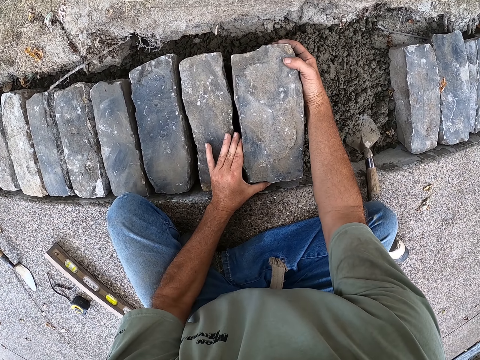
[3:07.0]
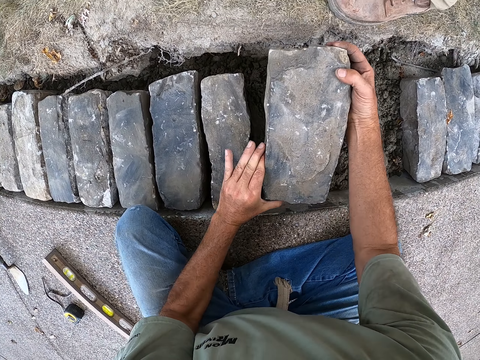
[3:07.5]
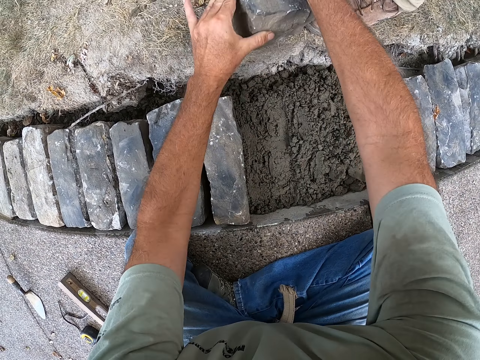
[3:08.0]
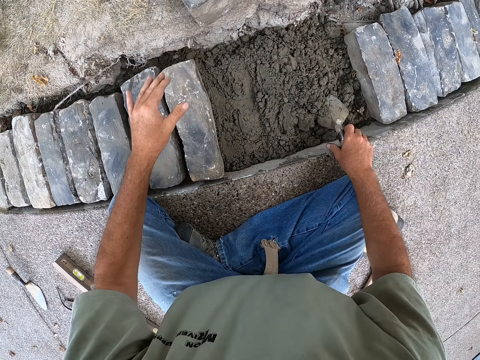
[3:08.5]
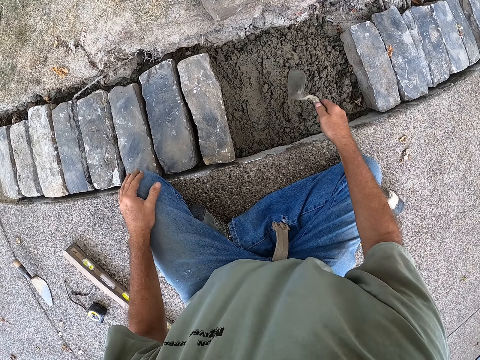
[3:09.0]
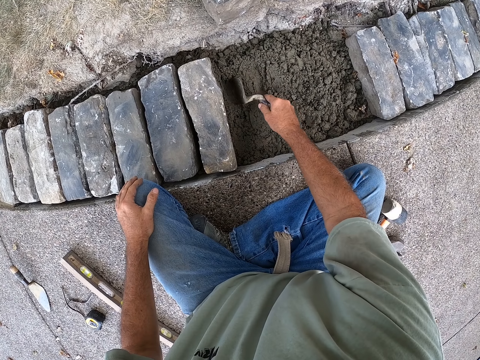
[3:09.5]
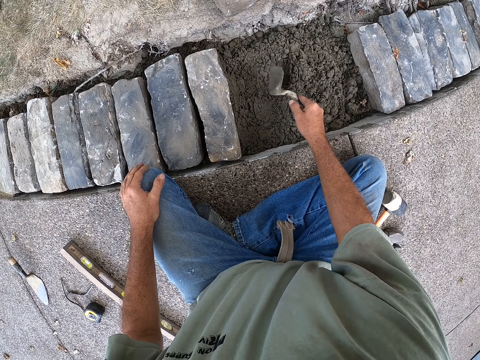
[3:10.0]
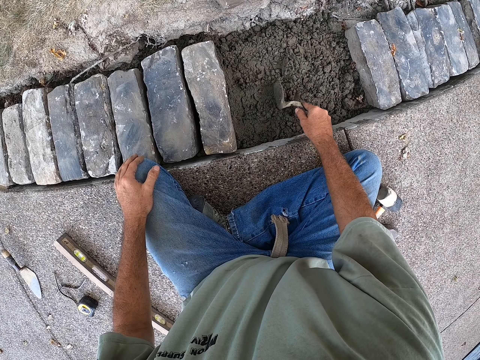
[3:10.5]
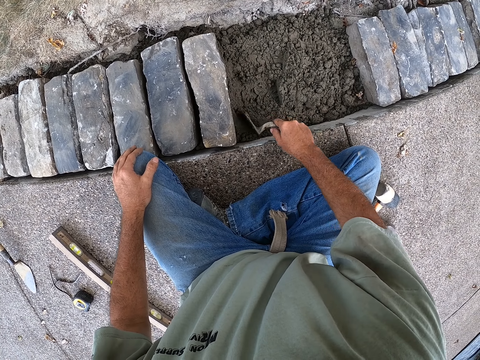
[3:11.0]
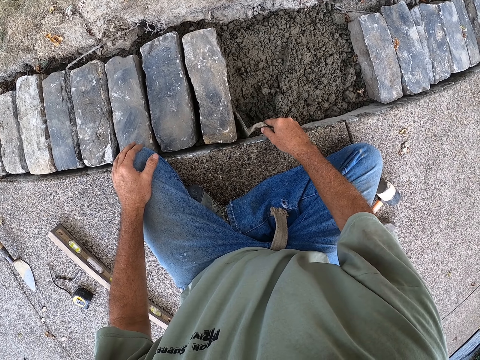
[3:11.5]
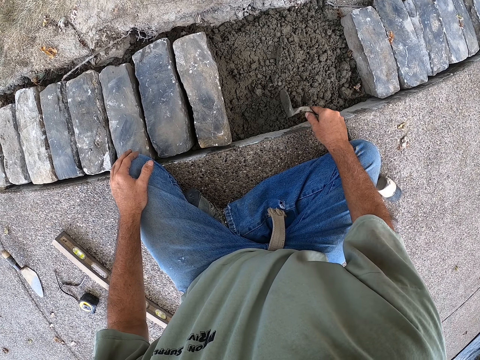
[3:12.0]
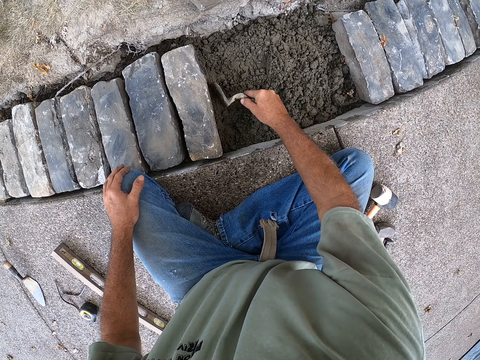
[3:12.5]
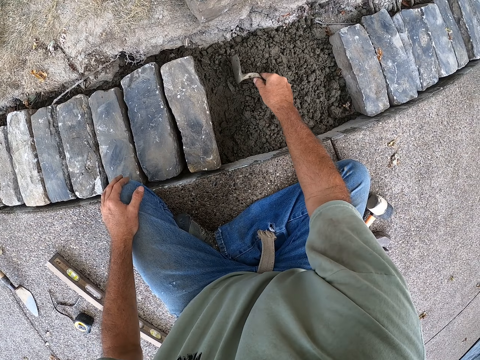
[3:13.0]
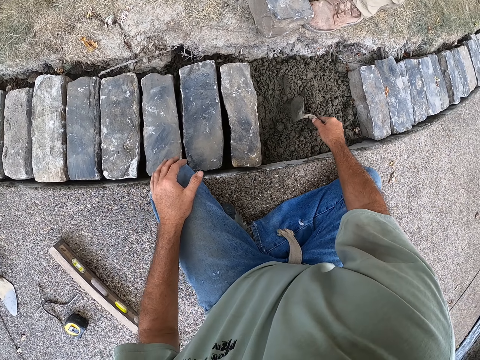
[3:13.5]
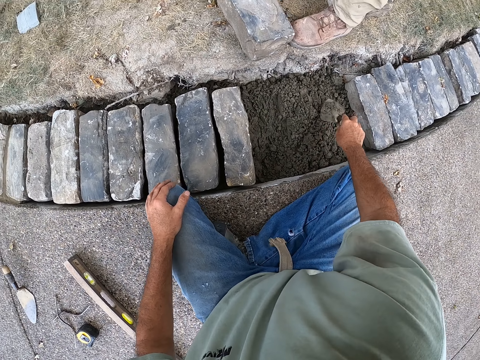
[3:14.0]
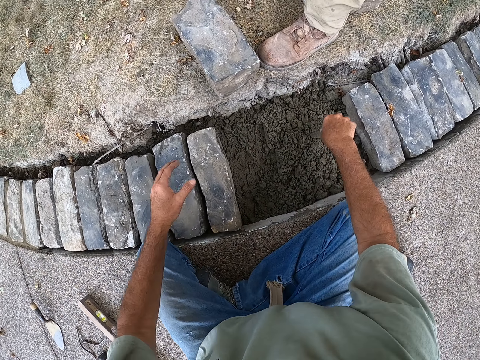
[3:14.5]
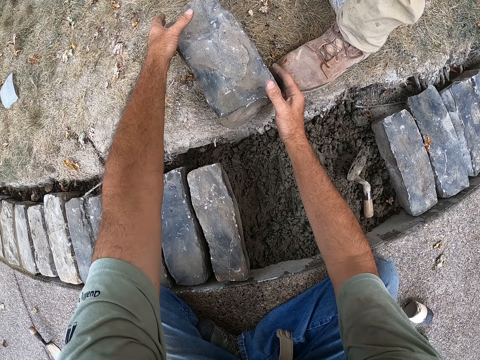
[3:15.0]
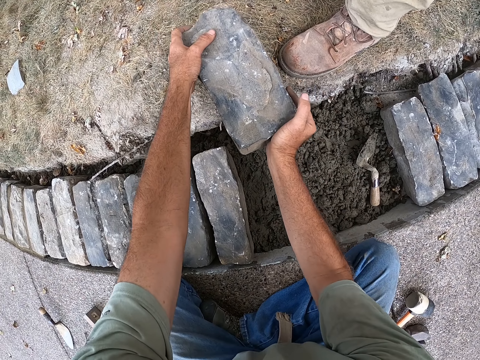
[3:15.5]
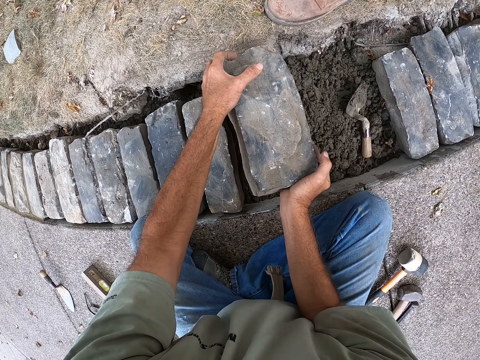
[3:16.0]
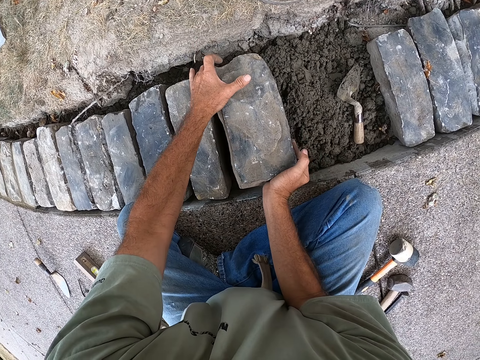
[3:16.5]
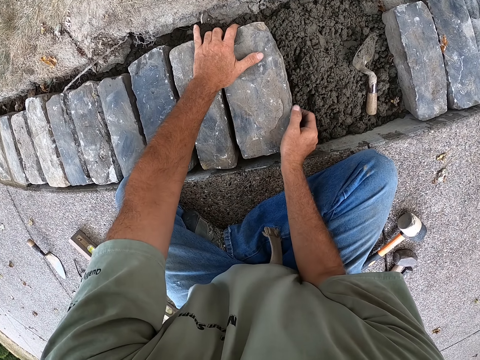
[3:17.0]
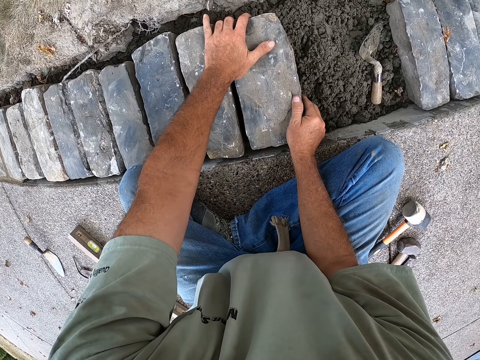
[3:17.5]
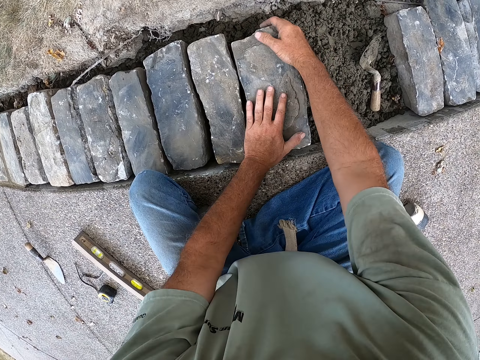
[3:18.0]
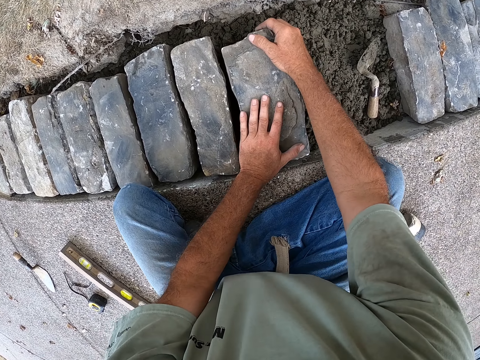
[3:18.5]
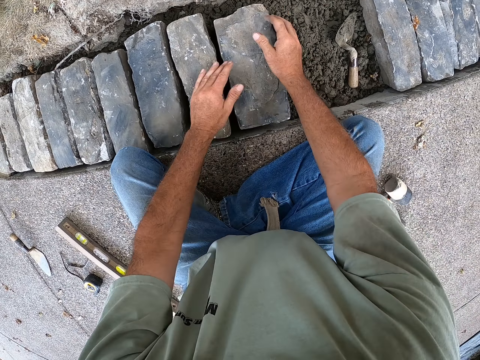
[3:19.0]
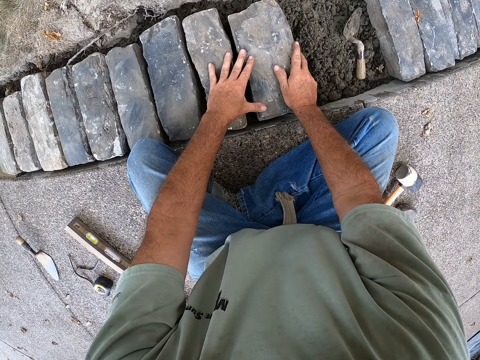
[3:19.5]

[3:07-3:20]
The camera wearer puts the brick down. They remove the sand, hold the trowel, and mix the sand. They spread the sand with the trowel. They put the trowel on the sand. They pick up the brick. They put the brick on the sand. They fix the brick on the sand.

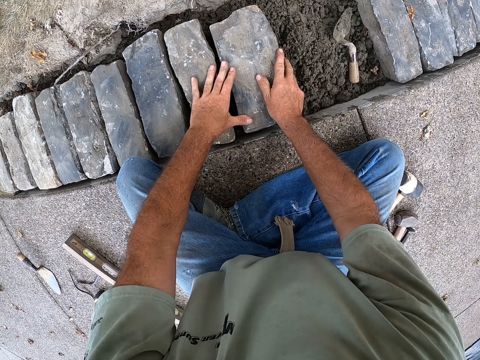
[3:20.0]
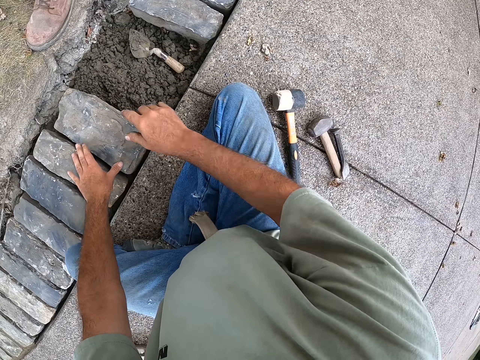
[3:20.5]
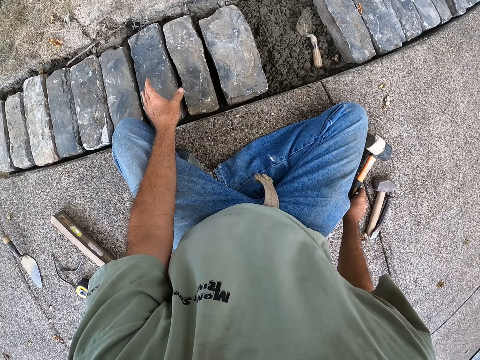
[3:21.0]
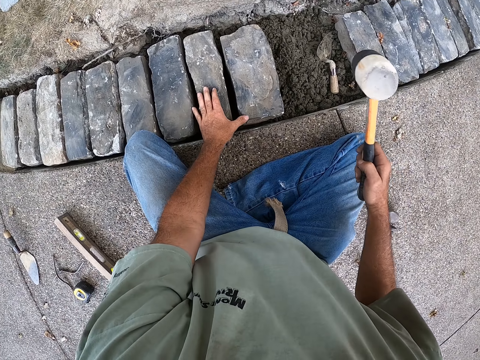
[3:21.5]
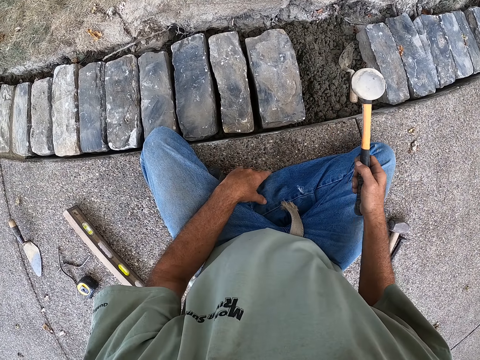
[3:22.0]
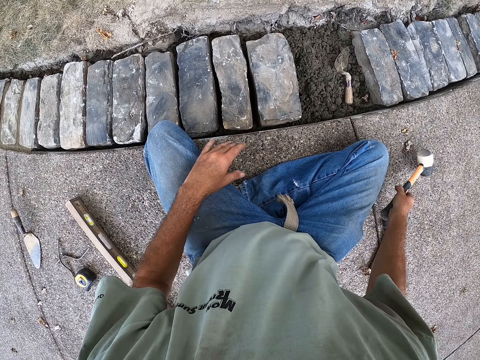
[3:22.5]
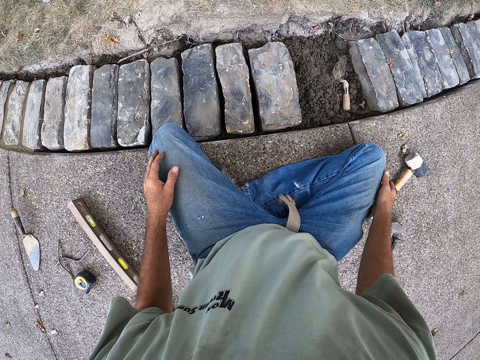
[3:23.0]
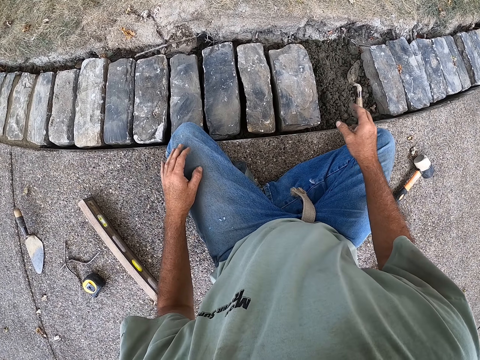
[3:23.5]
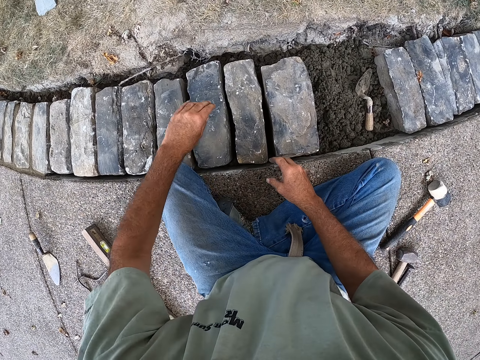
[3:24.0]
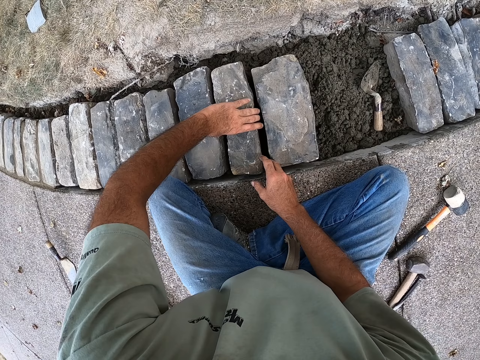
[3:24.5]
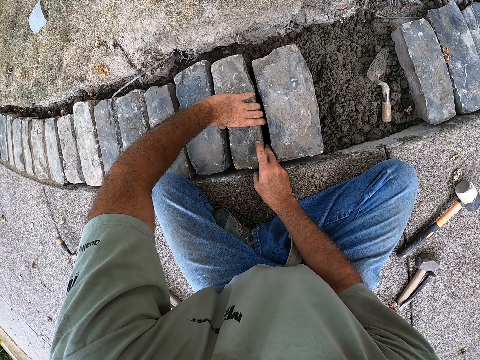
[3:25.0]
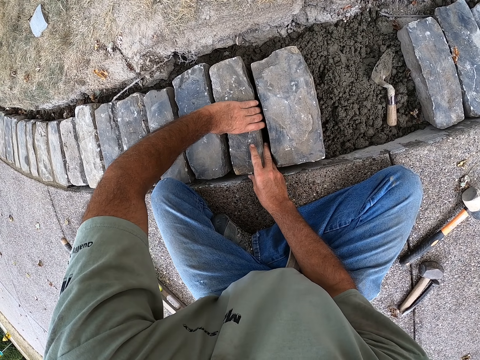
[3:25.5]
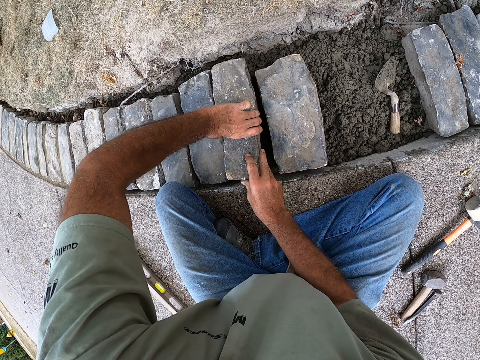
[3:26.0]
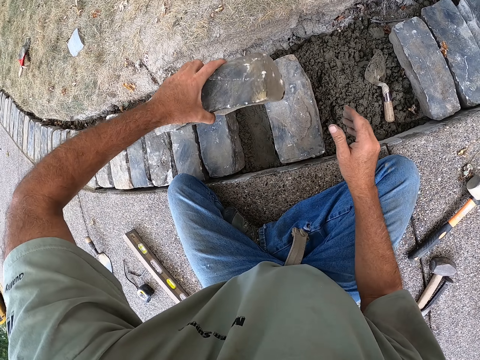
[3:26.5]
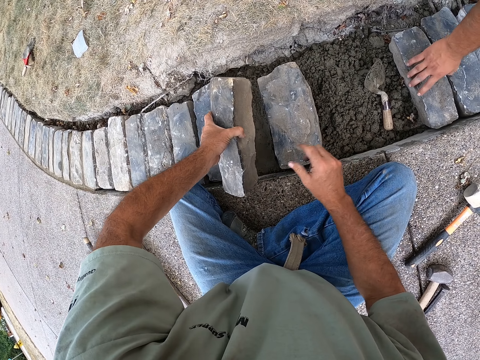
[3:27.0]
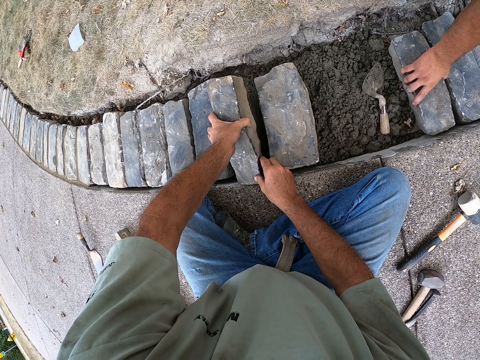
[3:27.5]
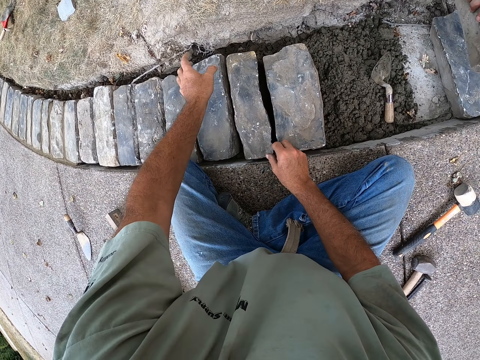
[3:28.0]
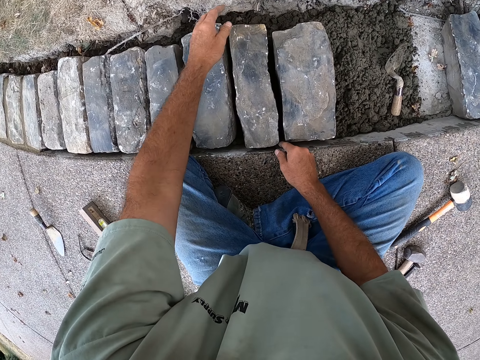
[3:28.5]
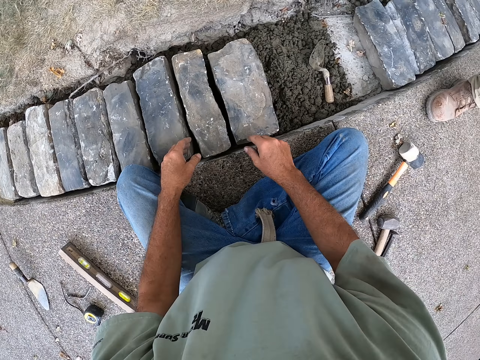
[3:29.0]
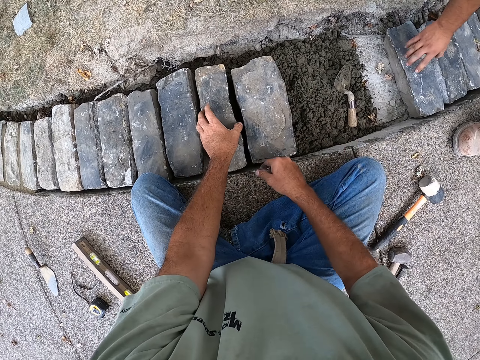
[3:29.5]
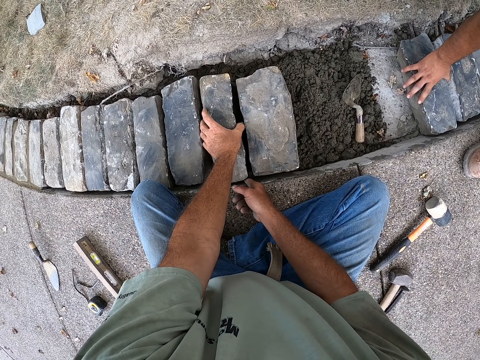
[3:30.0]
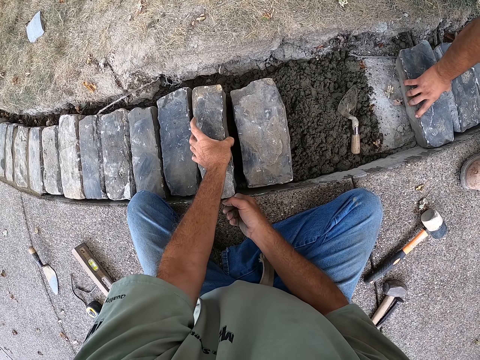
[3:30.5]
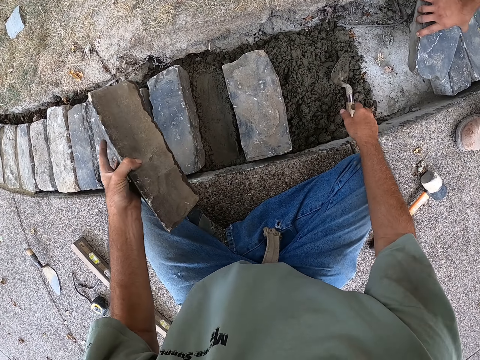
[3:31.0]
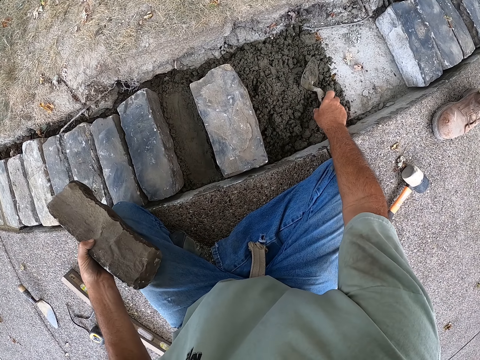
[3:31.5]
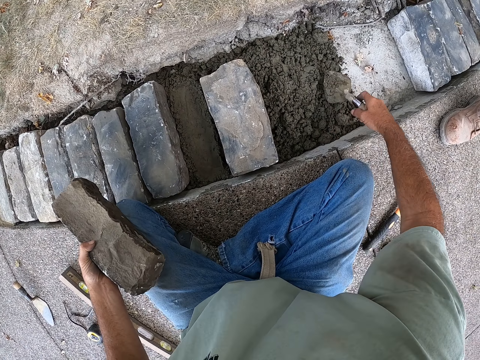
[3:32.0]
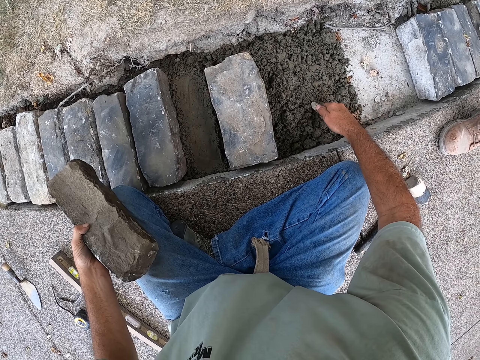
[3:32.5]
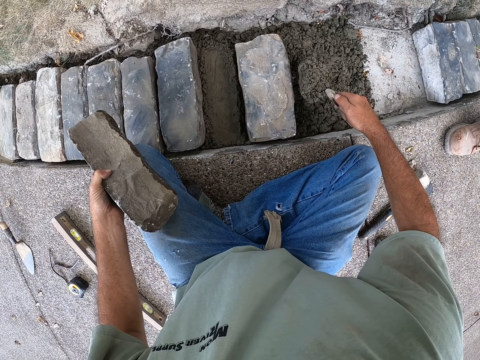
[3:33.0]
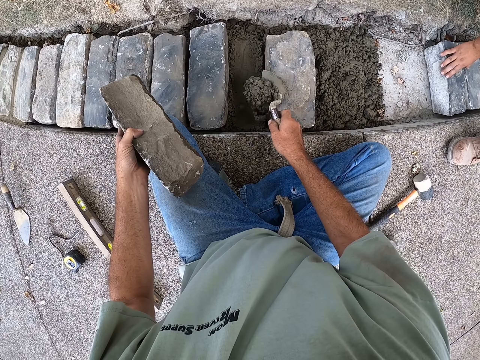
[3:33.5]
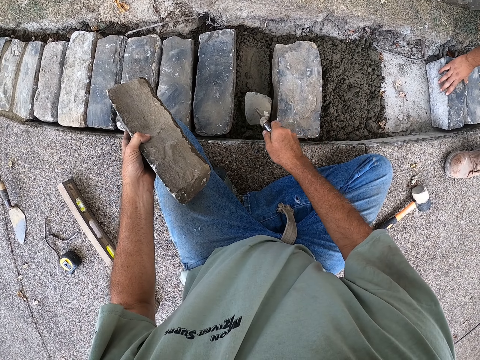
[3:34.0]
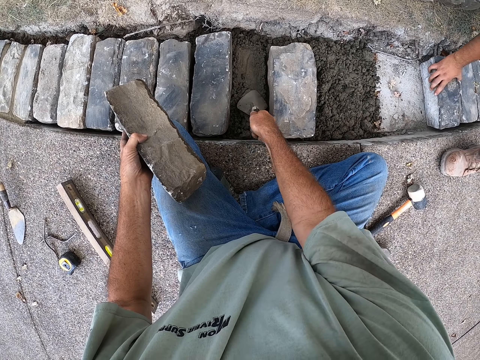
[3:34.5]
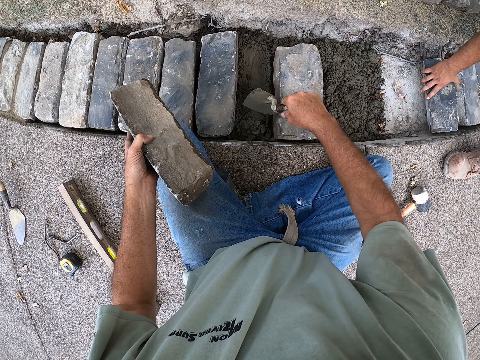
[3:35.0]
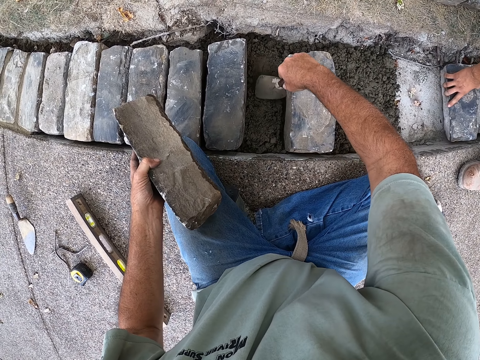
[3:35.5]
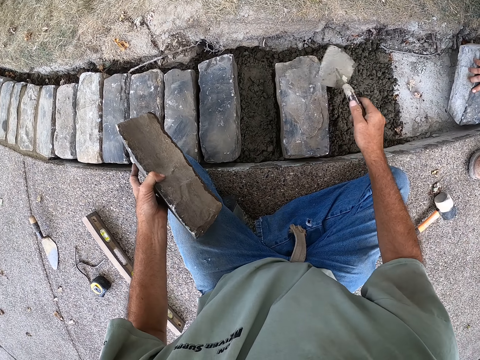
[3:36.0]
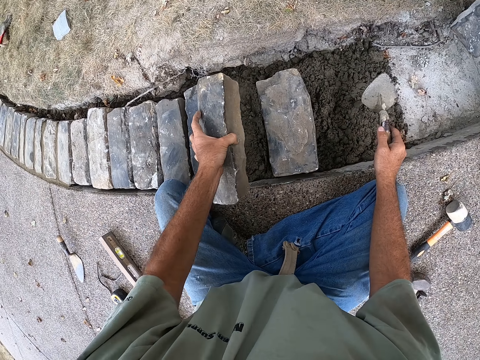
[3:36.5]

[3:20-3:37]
The camera wearer picks up the hammer. They hit the brick with a sledge. They hold the hammer. They put the hammer down. They pick up the brick from the sand. They turn the brick. They put the brick on the sand. They hold the brick. They pick up the trowel. They spread the sand with the trowel. They scoop the sand. They put the sand between the bricks.
